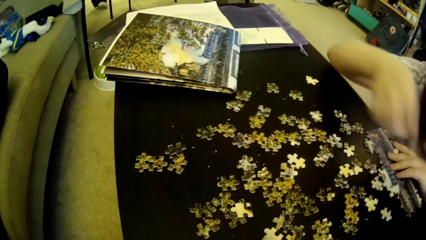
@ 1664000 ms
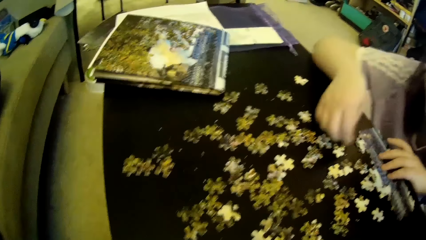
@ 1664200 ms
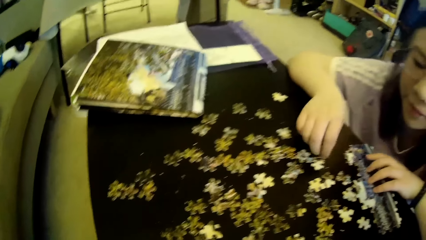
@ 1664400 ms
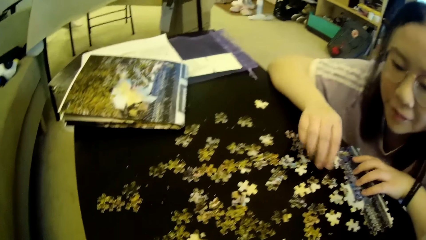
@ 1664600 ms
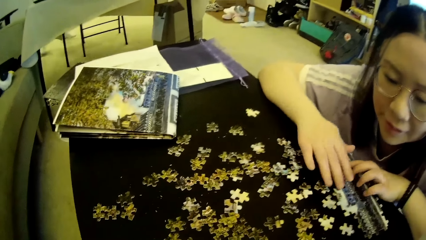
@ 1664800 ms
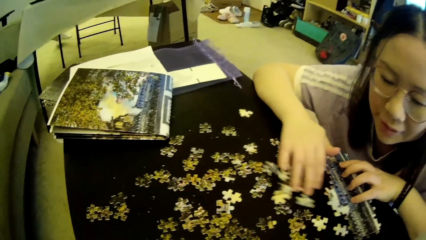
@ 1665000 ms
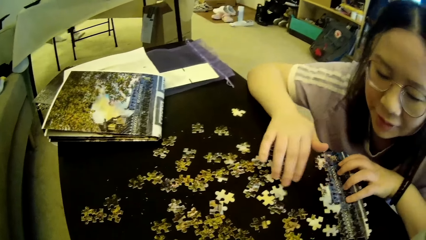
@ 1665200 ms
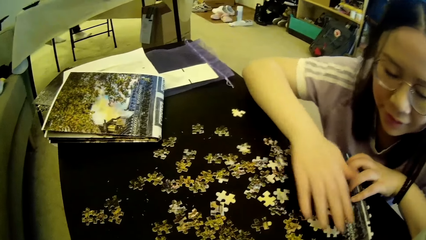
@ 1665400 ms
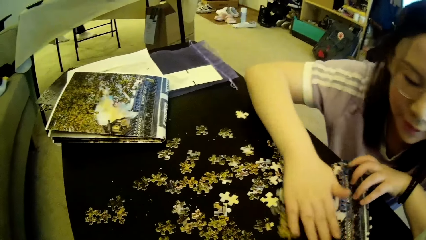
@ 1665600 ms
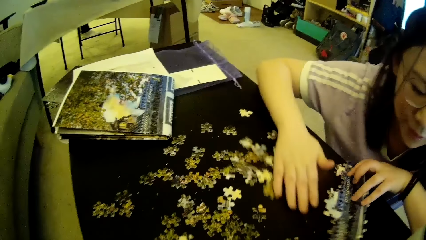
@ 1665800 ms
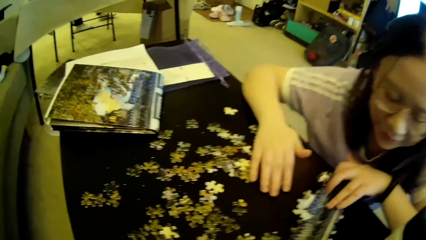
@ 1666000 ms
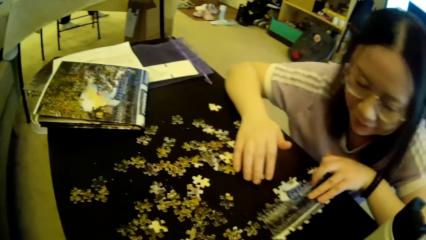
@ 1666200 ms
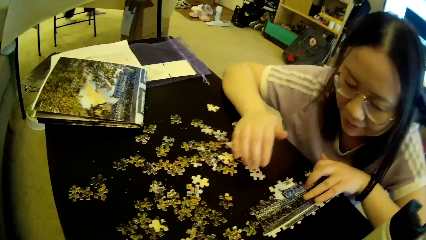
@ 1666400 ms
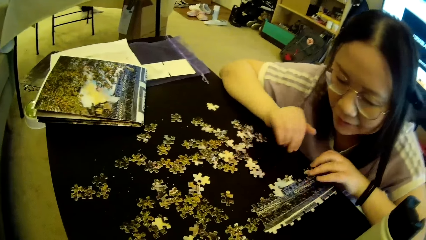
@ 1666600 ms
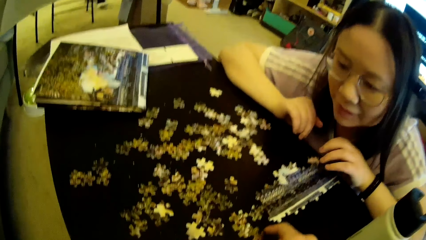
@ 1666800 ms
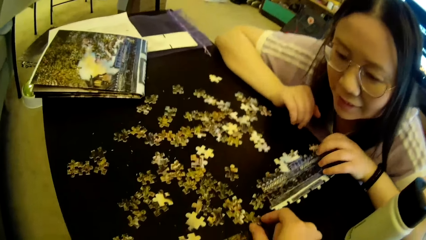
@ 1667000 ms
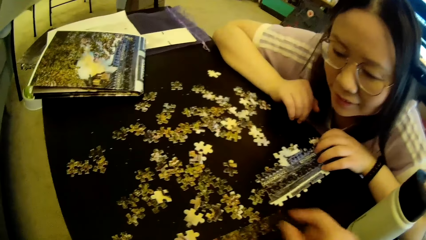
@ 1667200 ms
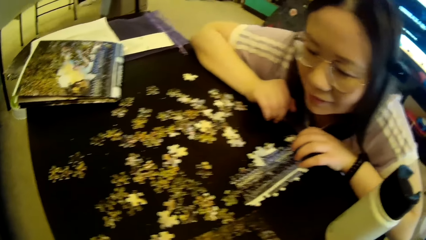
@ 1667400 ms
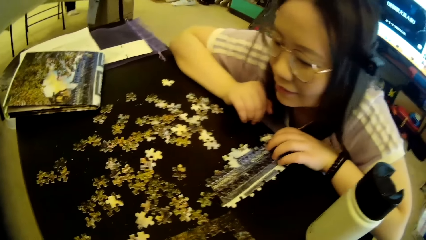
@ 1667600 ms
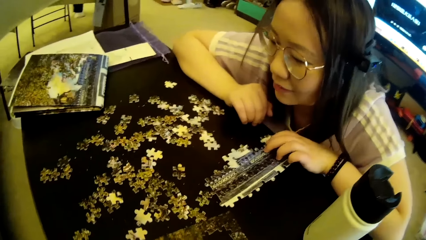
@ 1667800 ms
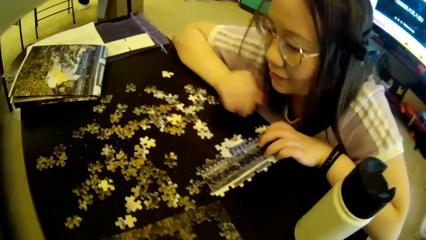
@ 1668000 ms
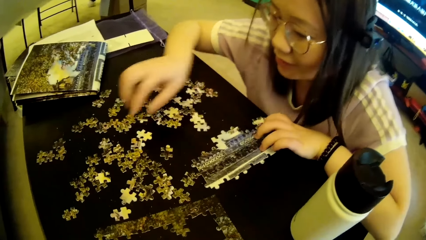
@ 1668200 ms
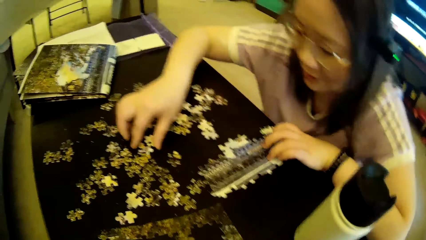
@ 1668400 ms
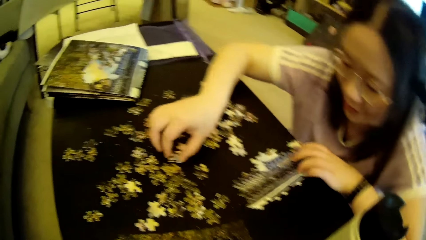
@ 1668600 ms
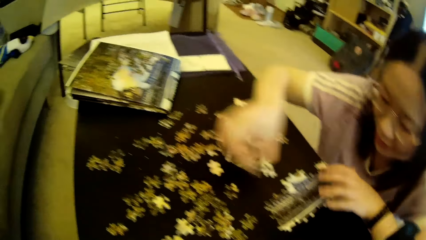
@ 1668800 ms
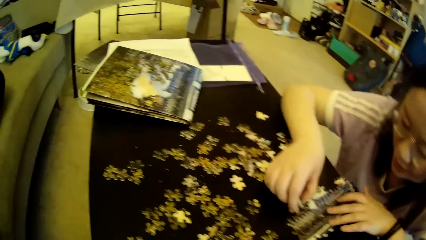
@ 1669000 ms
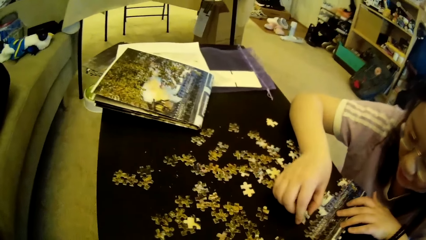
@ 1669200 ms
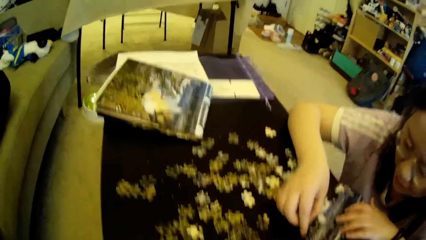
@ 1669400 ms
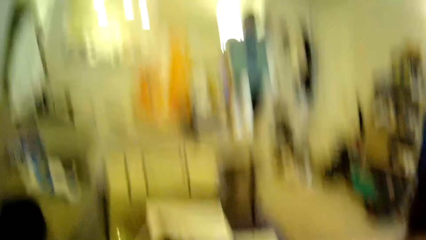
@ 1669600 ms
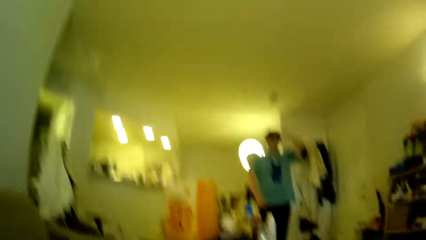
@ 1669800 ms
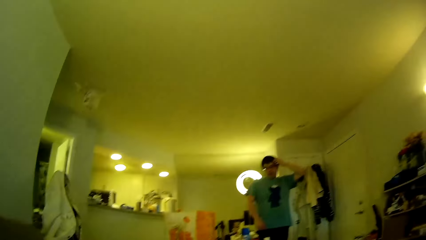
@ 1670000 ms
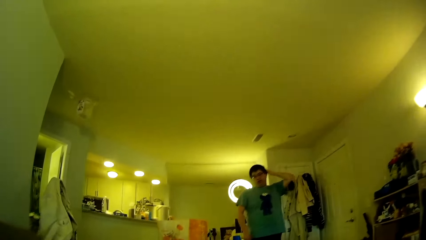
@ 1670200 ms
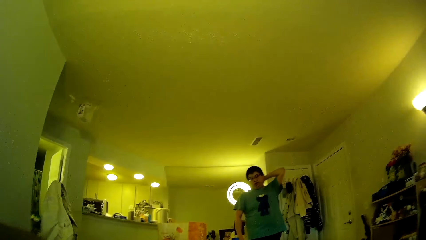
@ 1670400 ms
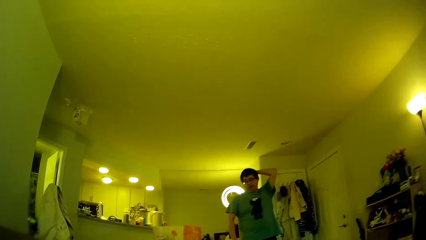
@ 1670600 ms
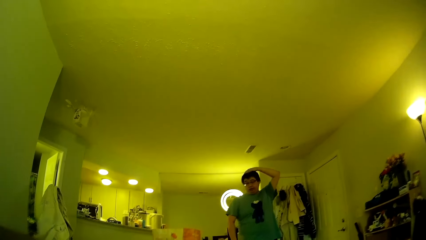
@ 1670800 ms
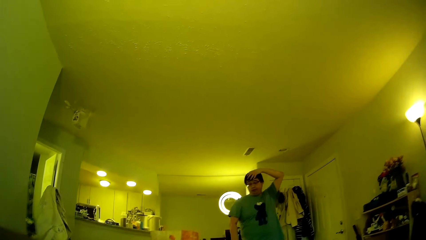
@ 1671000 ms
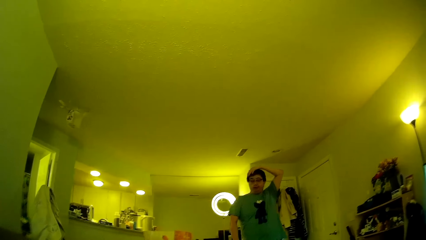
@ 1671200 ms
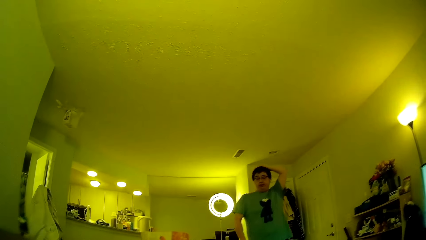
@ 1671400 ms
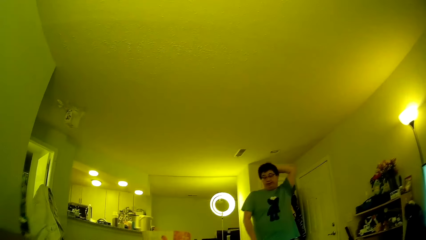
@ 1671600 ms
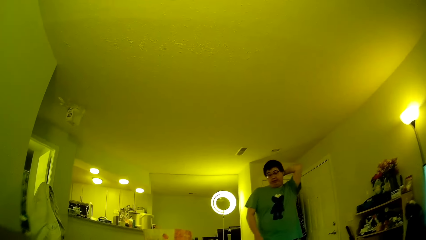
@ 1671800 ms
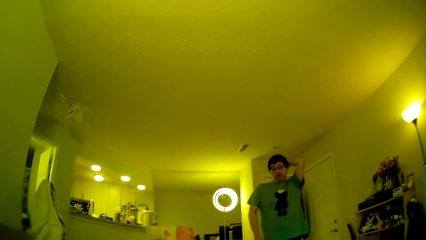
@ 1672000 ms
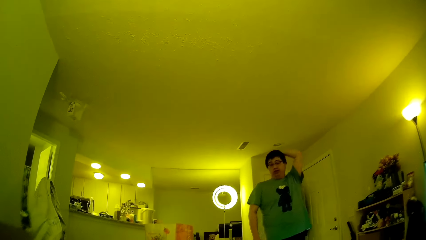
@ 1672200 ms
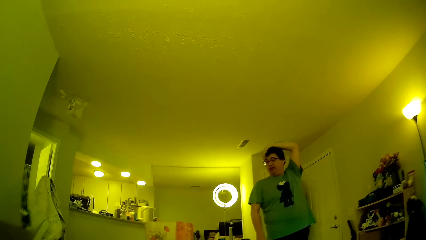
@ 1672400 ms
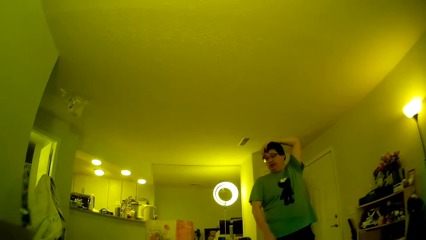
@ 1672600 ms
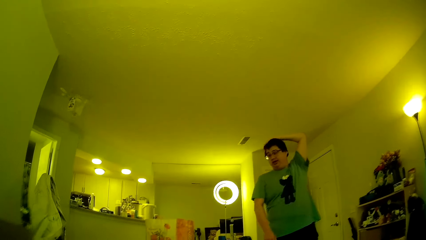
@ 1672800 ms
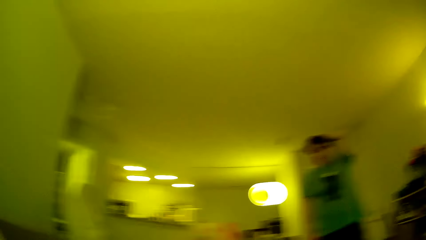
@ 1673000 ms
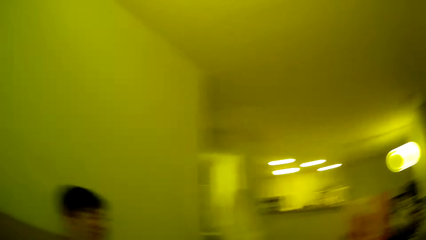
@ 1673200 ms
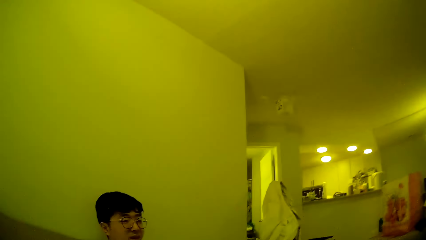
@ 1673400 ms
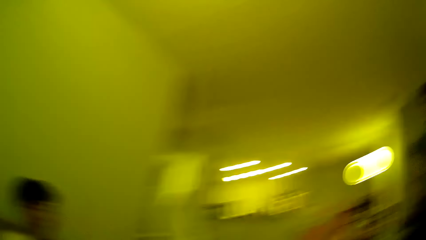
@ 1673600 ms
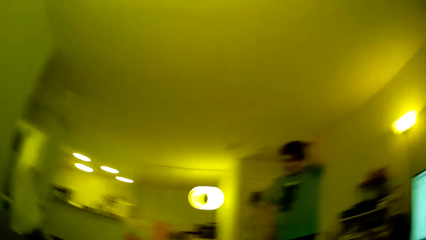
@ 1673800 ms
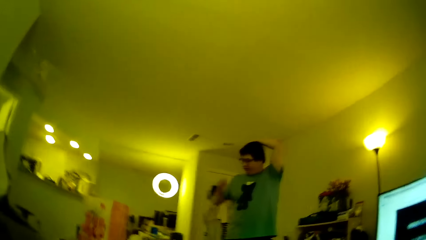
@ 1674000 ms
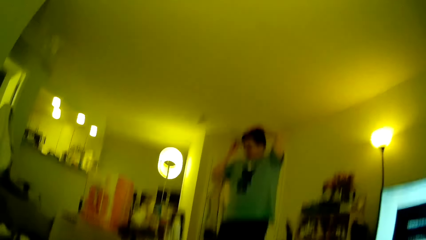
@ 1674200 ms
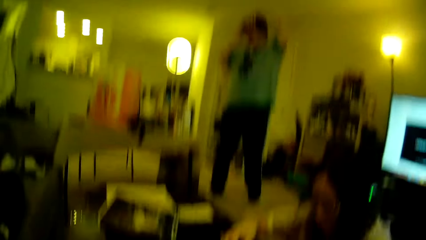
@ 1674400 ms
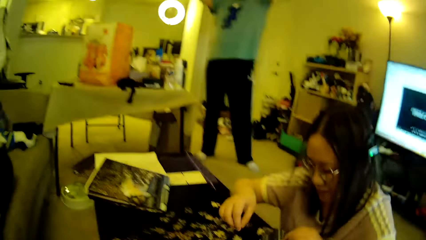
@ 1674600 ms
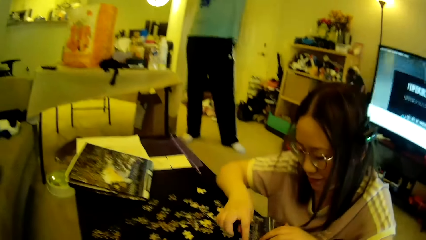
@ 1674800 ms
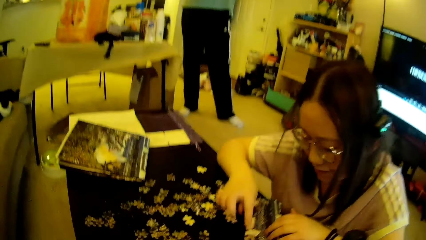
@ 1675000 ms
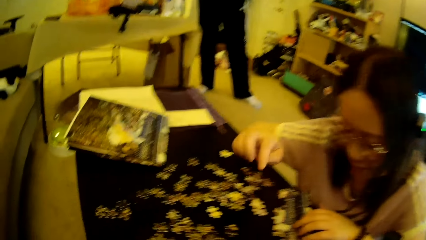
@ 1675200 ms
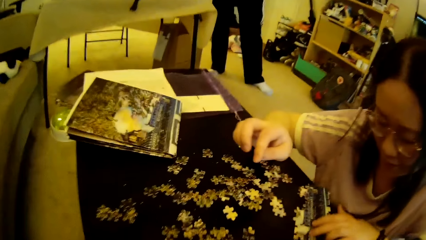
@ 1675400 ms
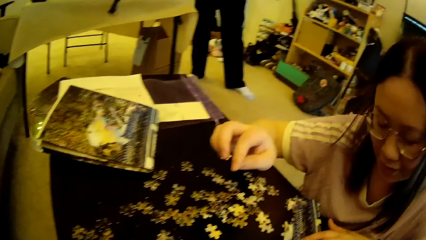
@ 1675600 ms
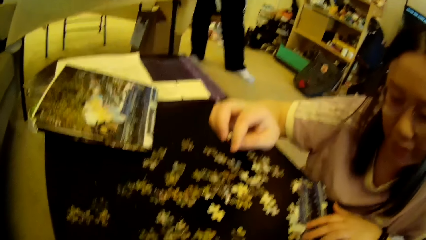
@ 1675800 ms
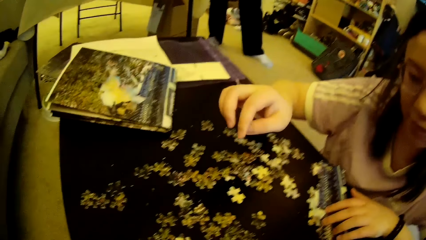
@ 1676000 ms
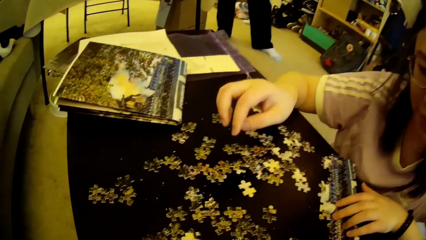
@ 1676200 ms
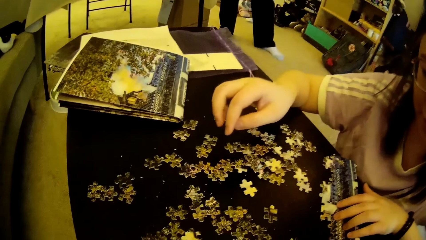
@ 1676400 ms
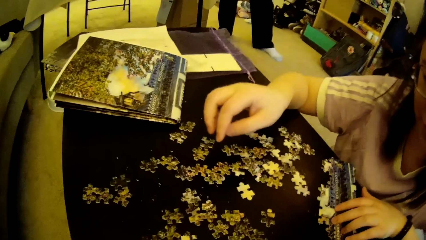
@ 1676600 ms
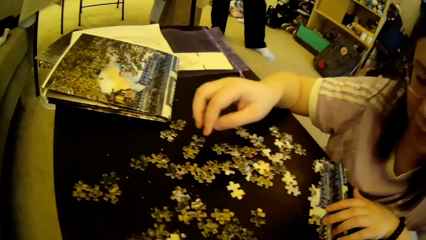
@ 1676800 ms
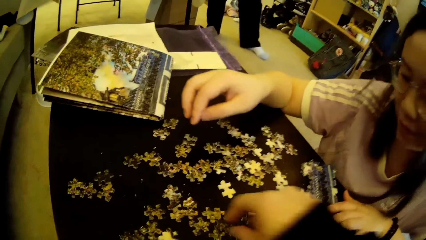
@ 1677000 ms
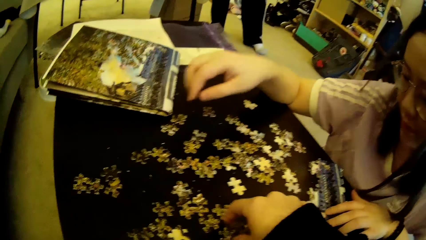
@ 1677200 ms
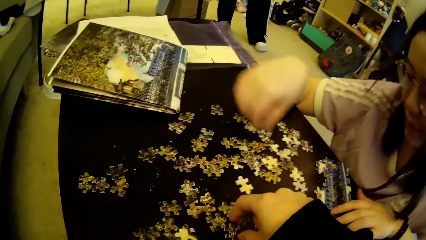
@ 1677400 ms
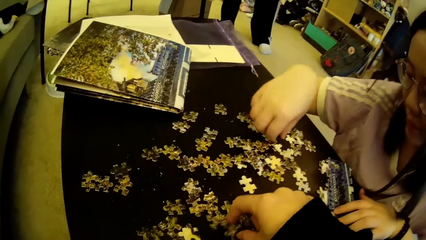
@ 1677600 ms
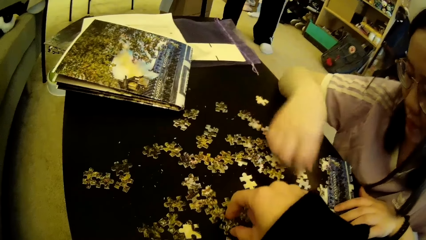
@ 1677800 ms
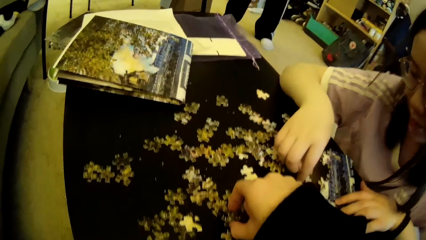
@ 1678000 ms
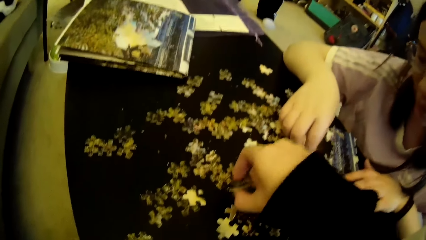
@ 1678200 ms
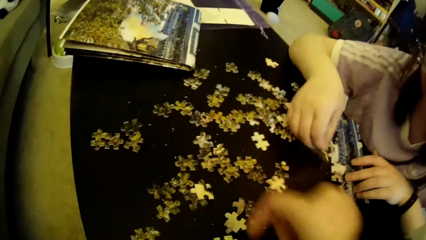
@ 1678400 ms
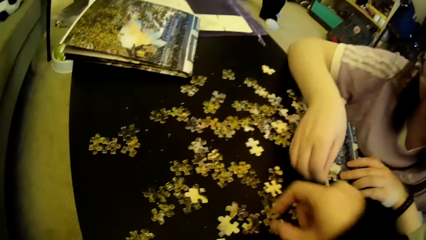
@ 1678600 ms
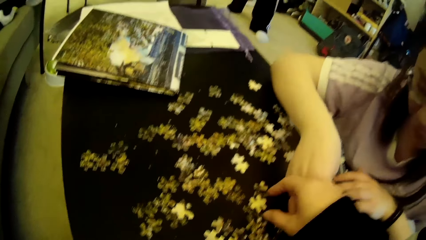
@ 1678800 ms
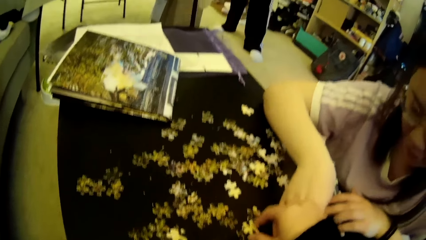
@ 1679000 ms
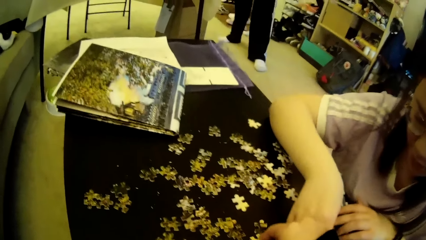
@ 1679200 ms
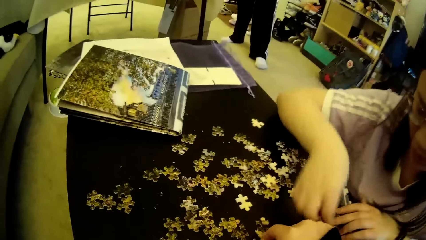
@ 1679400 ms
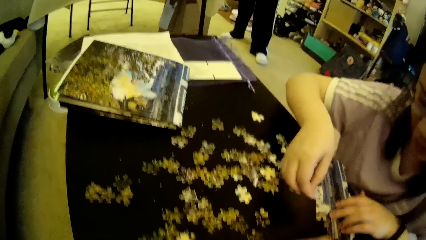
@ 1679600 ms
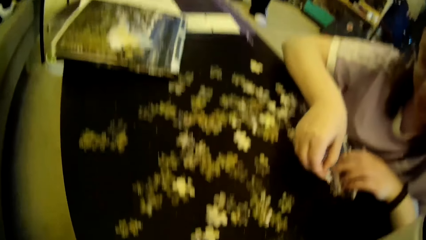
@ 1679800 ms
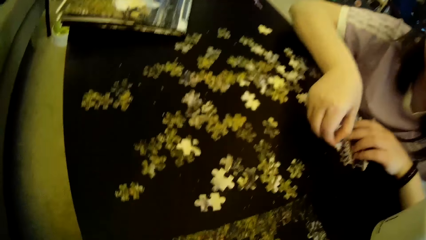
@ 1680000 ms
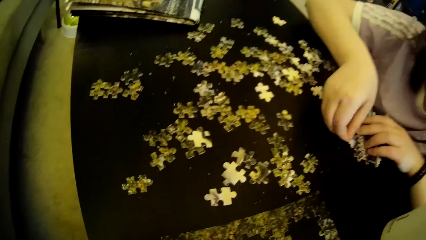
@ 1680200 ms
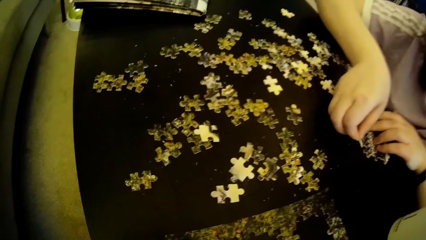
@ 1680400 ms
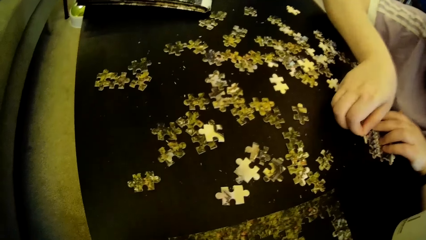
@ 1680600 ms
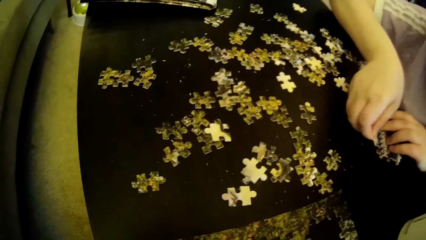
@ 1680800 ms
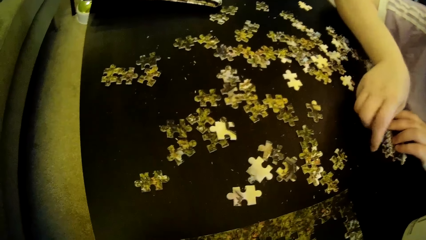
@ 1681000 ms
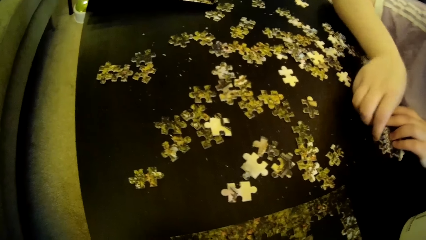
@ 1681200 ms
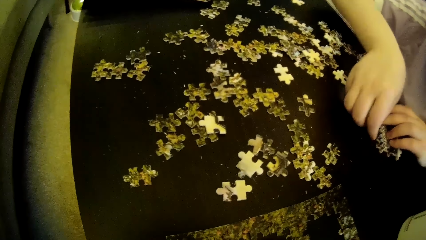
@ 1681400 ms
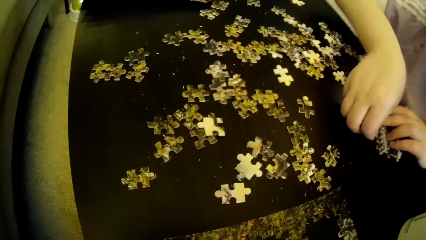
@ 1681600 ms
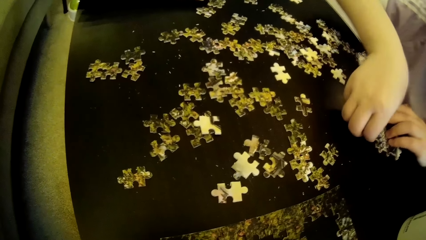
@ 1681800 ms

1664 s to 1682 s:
The lady adjusts puzzle pieces on the table. The camera wearer adjusts puzzle pieces on the table and moves the hand. The lady picks a puzzle piece or model piece on the table and fixes the model piece. The camera wearer looks around. The man adjusts the hair, touches the hair, and steps forward. The camera wearer looks around. The lady moves the model pieces. The camera wearer picks puzzle pieces on the table. The lady picks a puzzle piece on the table. The camera wearer picks the model piece again. The lady tests the puzzle piece to a puzzle pattern and moves the hand.
